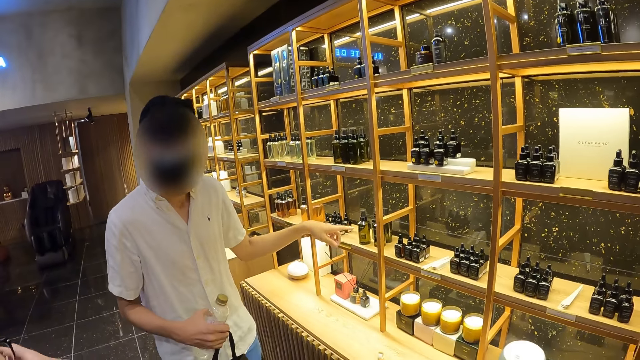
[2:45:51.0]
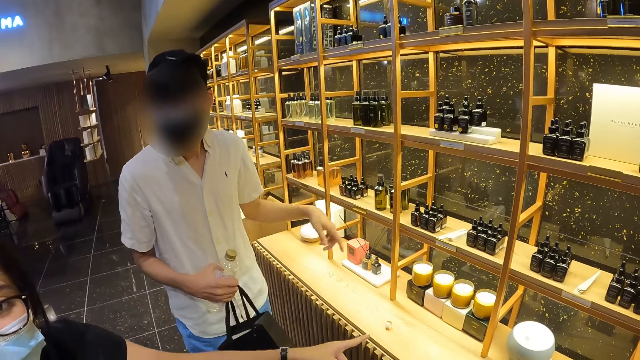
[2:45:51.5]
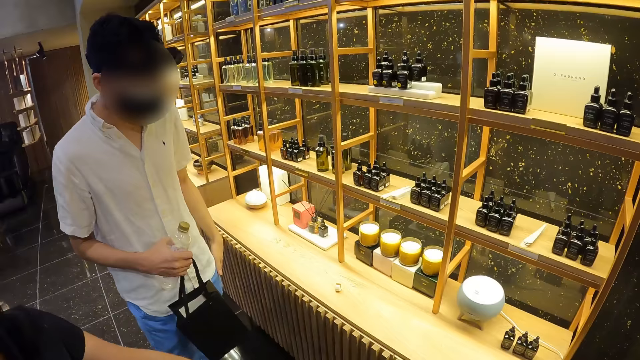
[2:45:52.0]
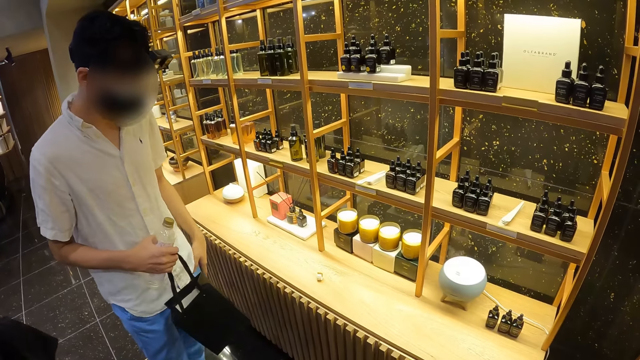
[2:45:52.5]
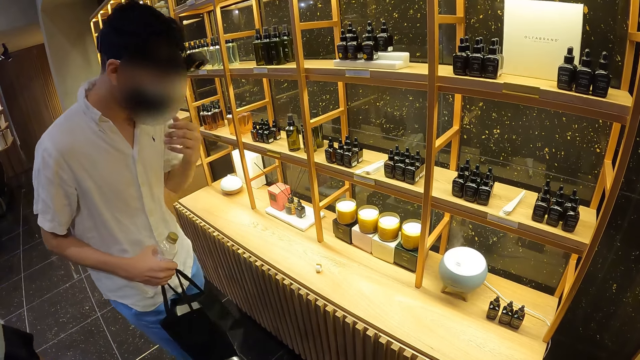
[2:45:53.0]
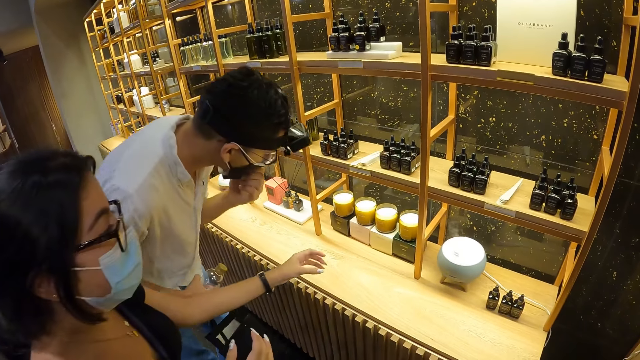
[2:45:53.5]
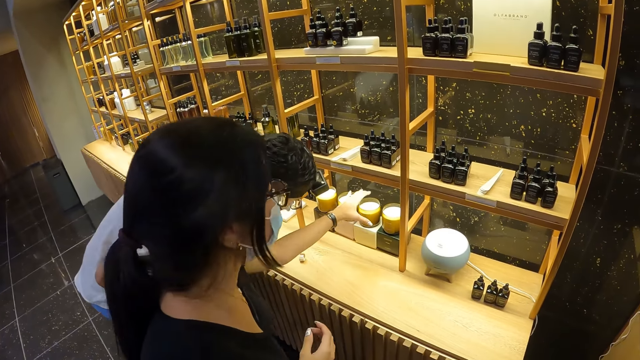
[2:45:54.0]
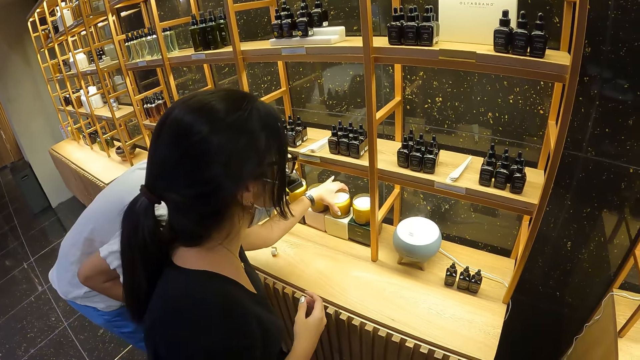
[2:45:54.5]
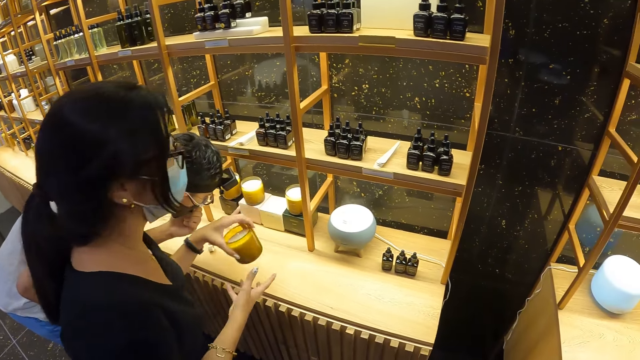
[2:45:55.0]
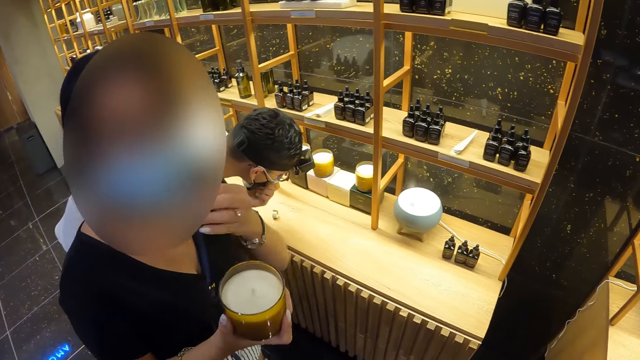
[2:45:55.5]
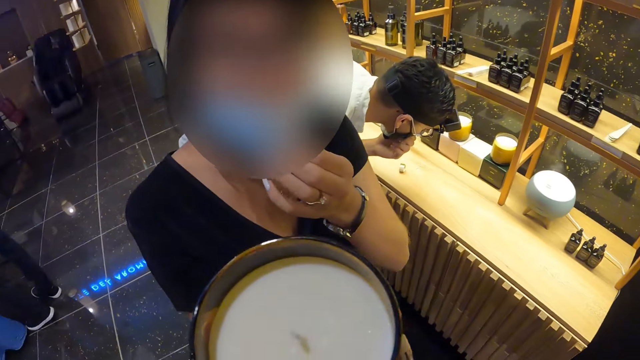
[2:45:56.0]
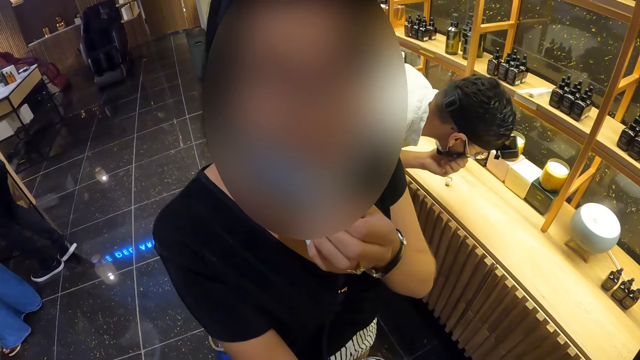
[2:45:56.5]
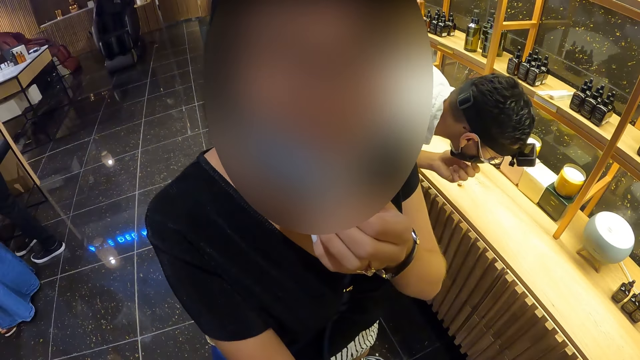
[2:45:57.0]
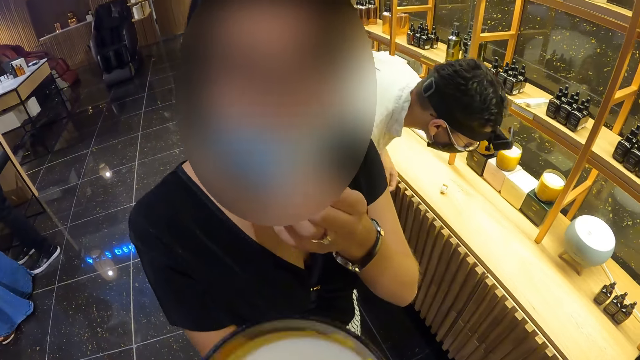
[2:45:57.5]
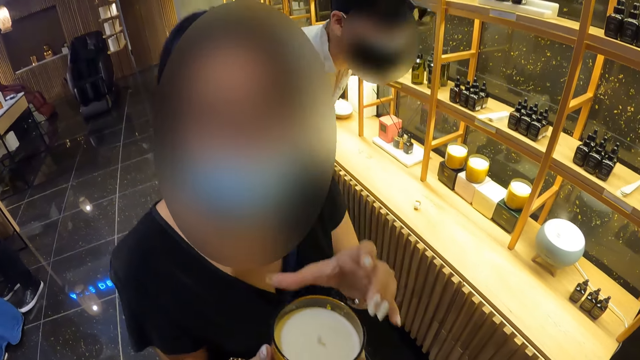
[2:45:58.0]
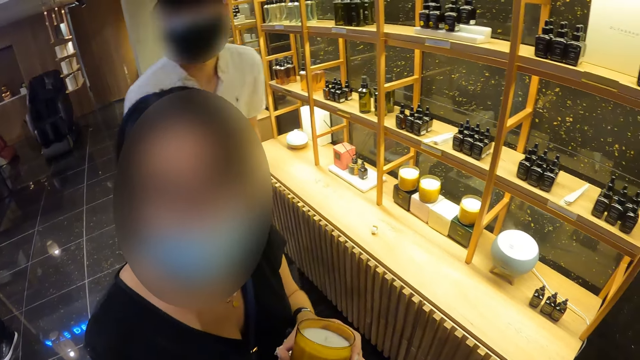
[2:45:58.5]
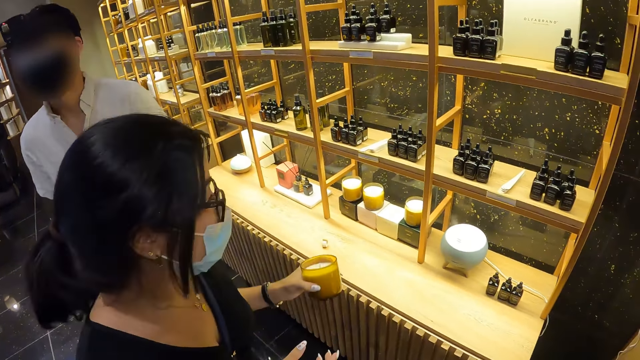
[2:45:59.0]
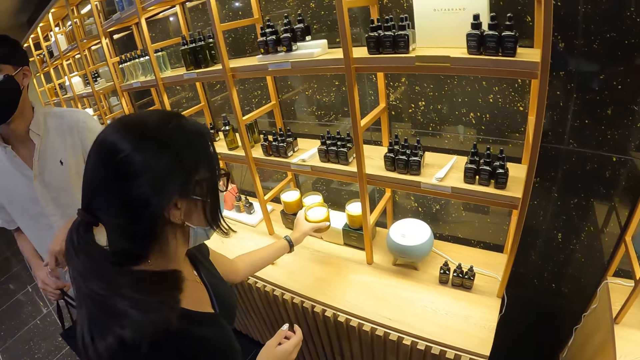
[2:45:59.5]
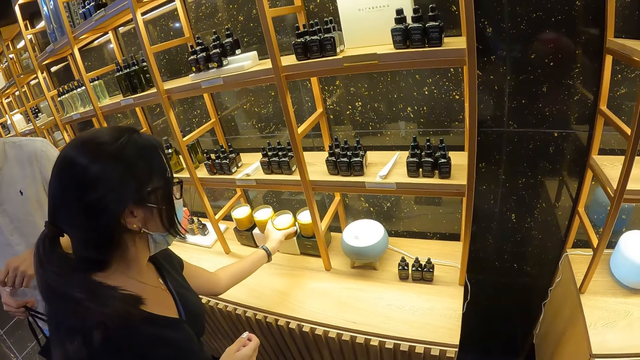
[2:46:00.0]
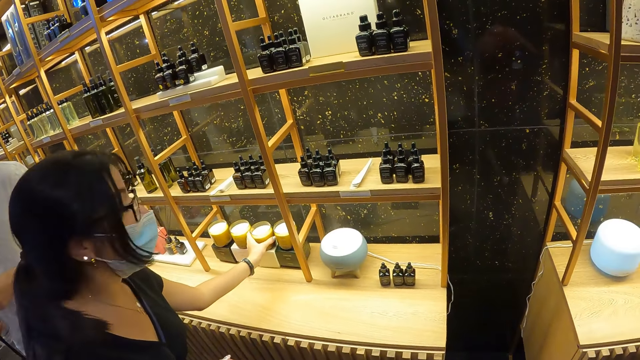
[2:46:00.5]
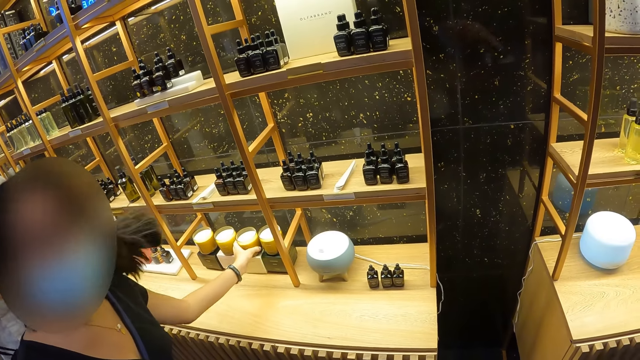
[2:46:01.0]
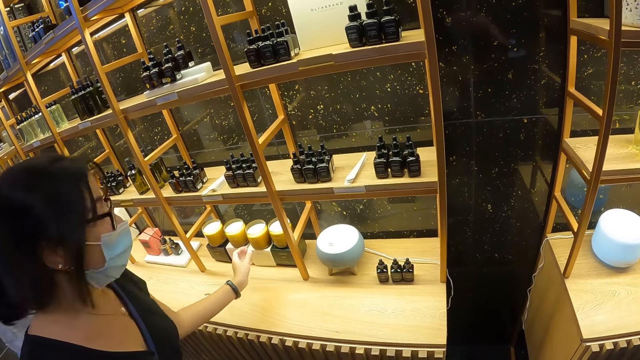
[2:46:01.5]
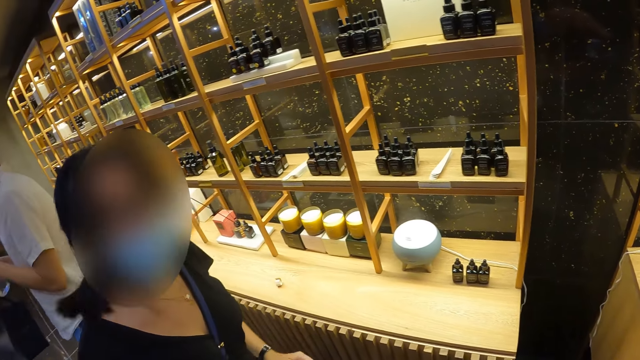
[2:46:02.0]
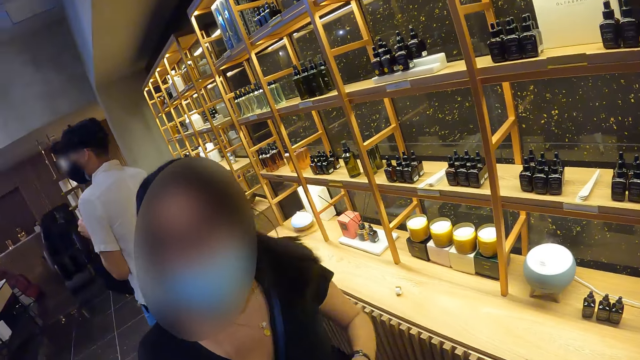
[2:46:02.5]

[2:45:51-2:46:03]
The woman points to some candles on the shelf with her left hand. The man holds the face mask with his left hand. The man checks out the candles on the shelf. The woman takes one candle or plastic container from the shelf with her left hand. The woman passes the candle from her left hand to her right hand. The woman moves the candle towards the camera wearer with her right hand. The woman shows the plastic container to the camera wearer. The woman passes the candle from her right hand to her left hand. The woman drops the candle on the shelf with her left hand. The man opens the water bottle with his left hand.

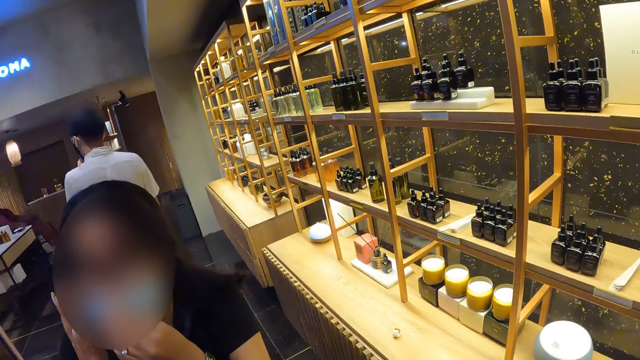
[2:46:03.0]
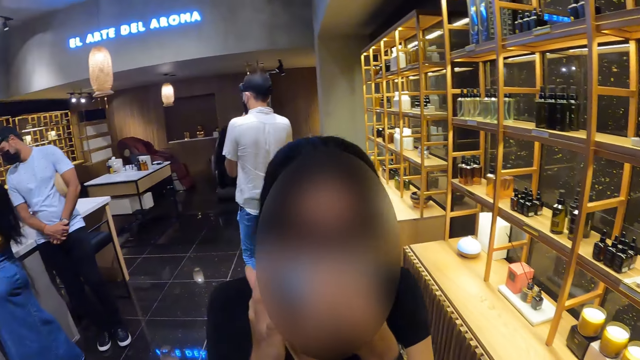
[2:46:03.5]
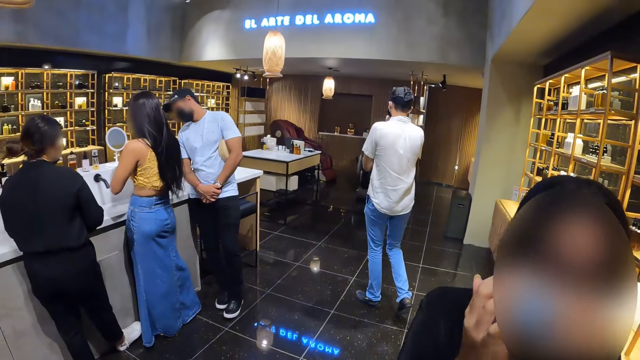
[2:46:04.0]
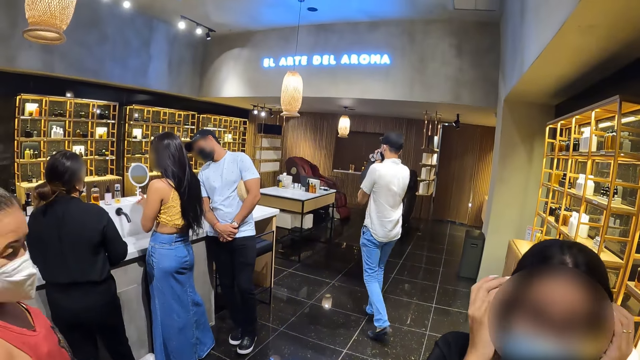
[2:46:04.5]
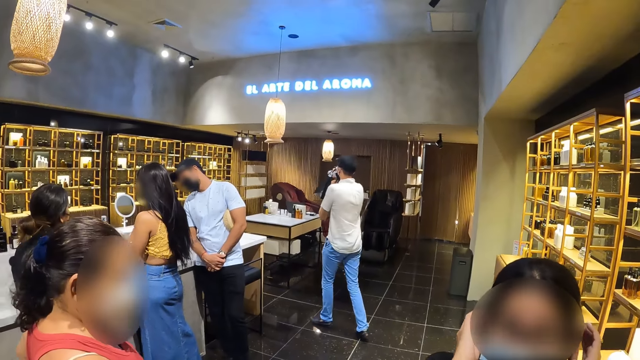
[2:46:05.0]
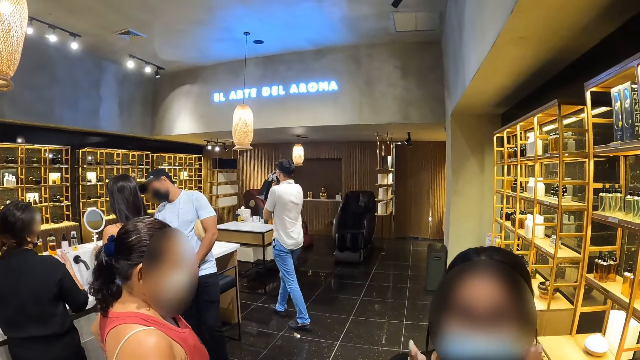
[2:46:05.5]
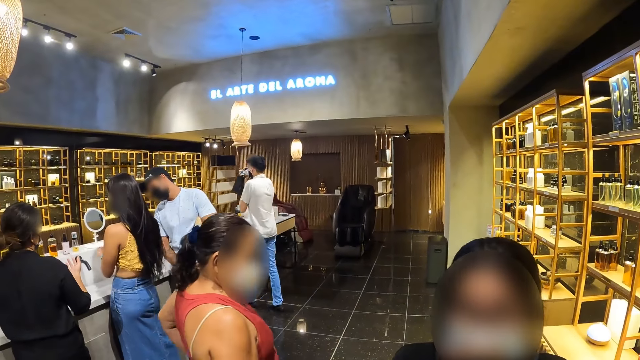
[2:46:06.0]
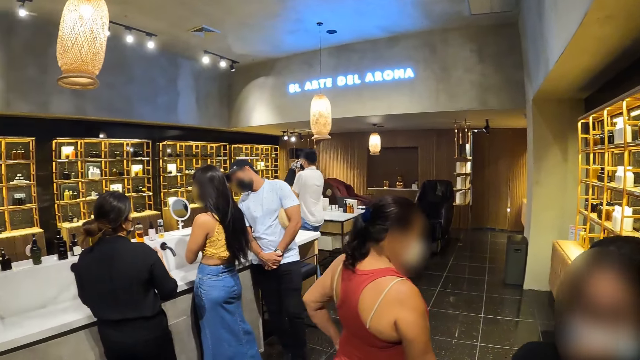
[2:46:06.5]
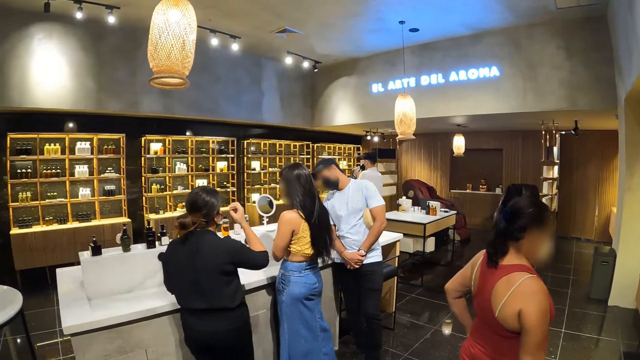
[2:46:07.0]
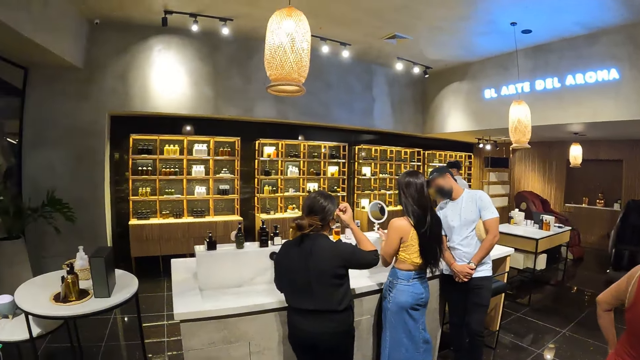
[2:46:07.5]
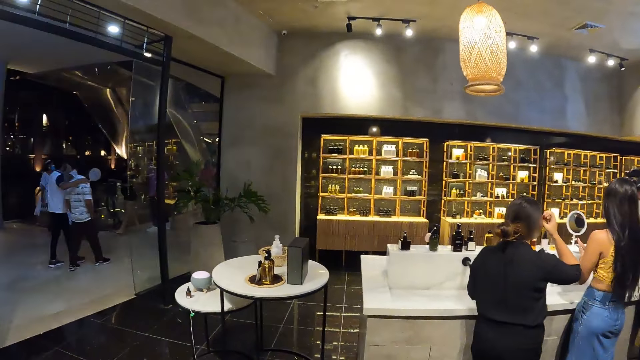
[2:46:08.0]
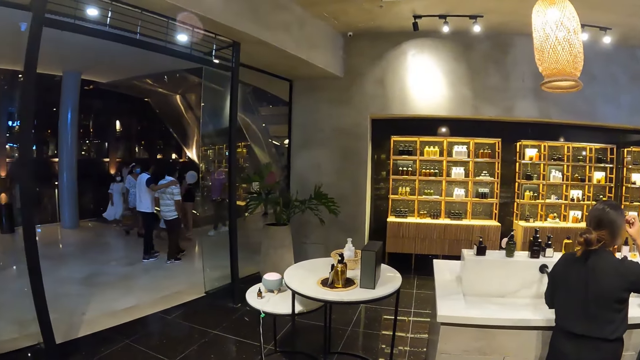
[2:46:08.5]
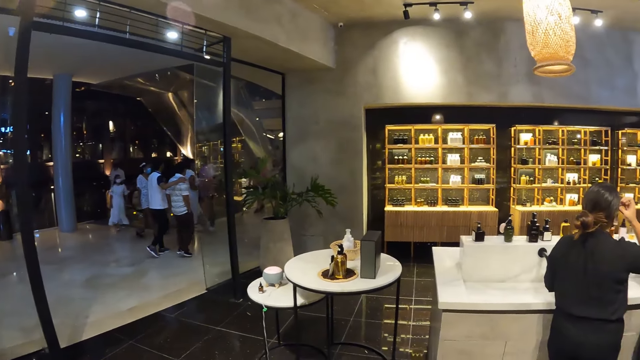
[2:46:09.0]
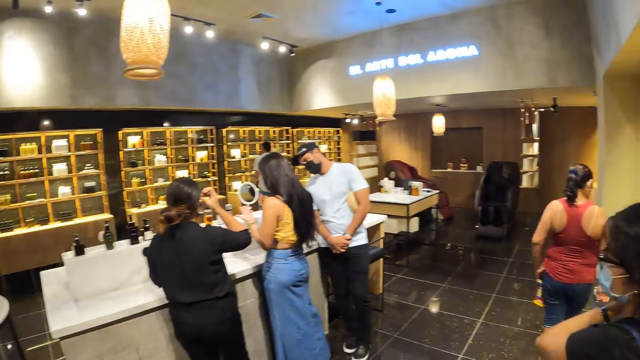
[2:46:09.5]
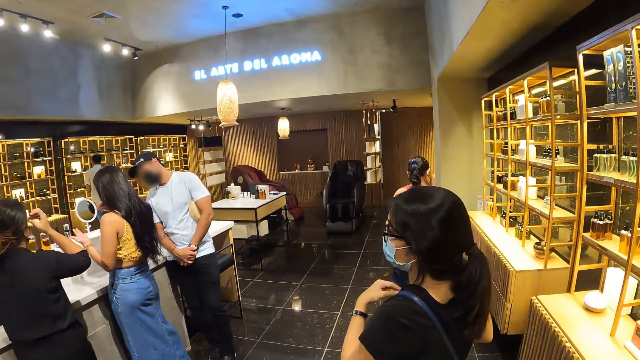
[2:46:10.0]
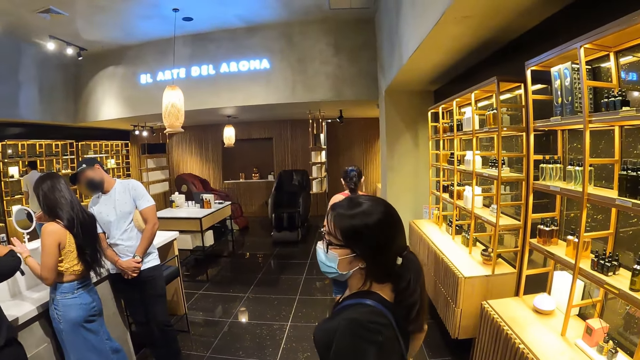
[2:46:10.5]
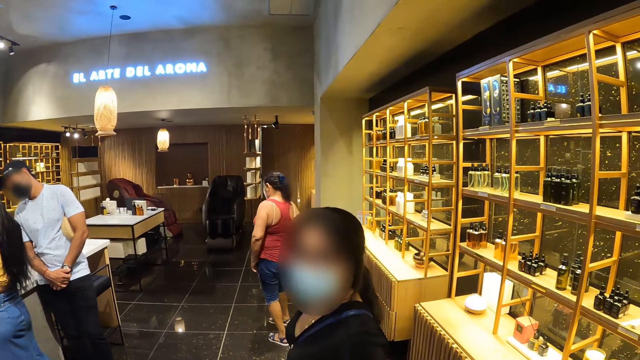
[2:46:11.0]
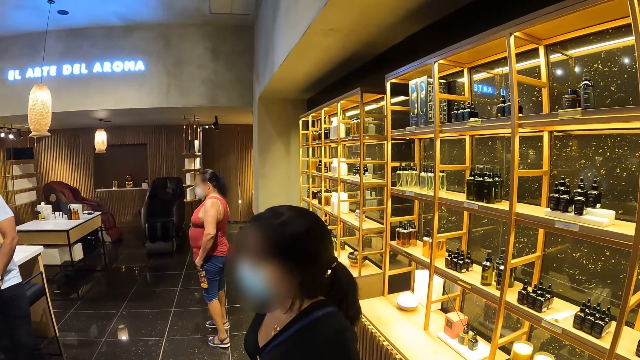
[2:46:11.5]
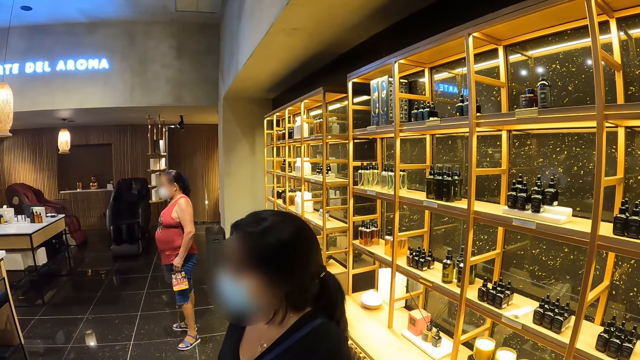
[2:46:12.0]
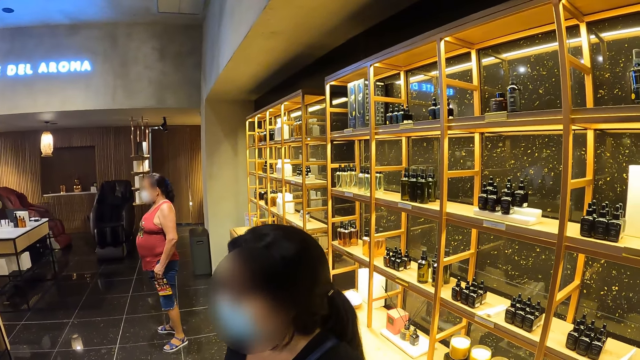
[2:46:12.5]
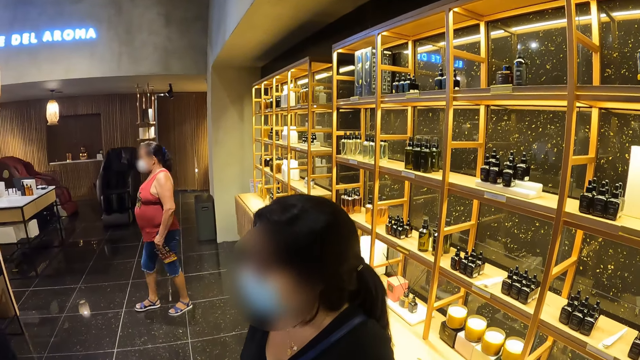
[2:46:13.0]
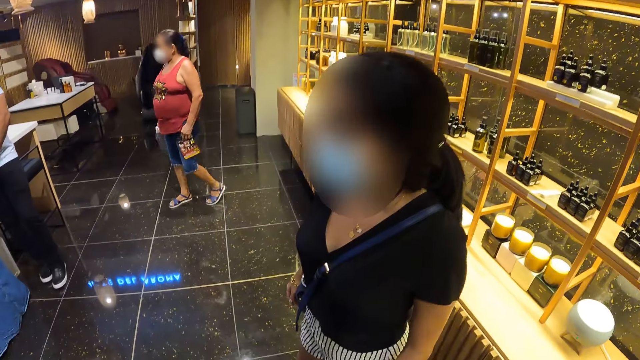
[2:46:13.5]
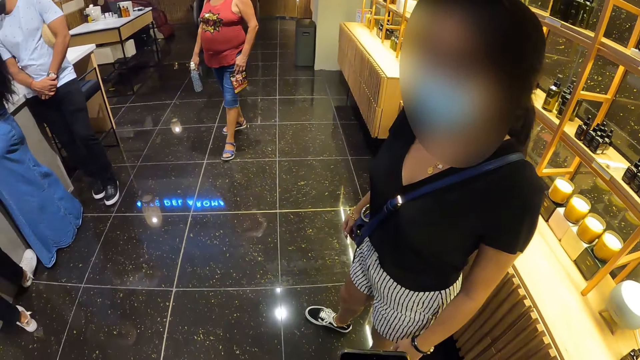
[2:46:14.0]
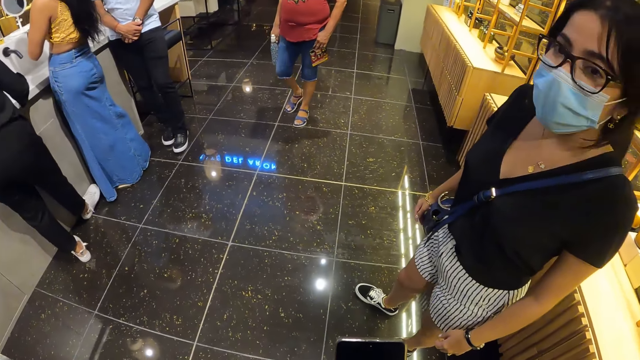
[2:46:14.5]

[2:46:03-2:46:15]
The woman interacts with the camera wearer. The man drinks water from the water bottle in his hands. Another woman rubs her hands together. The camera wearer looks around.
